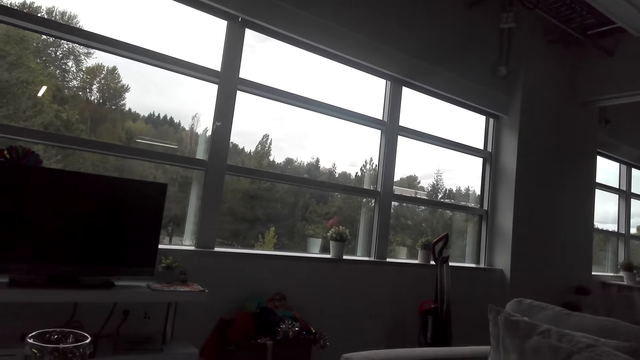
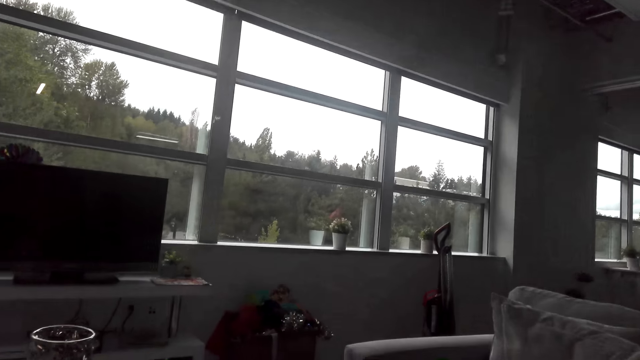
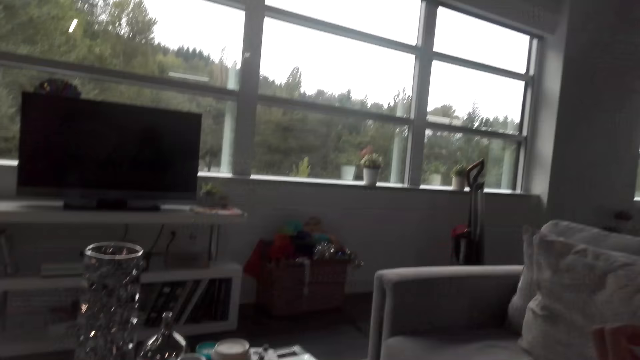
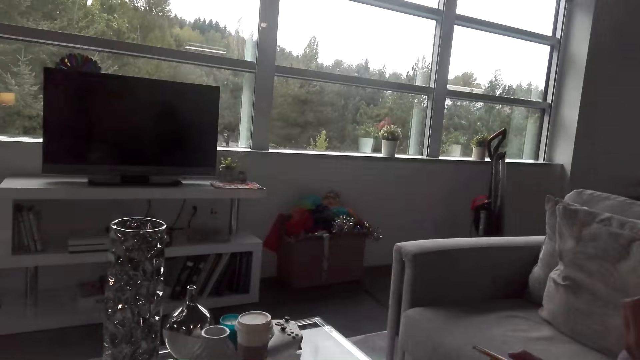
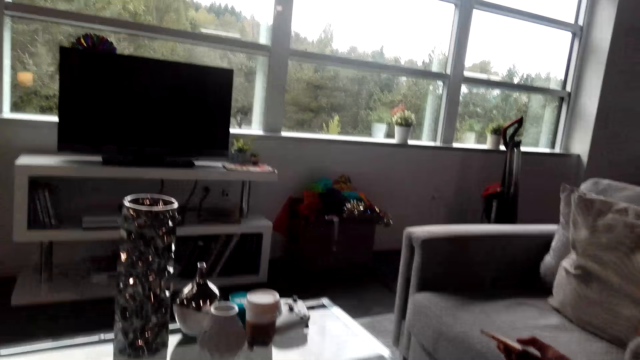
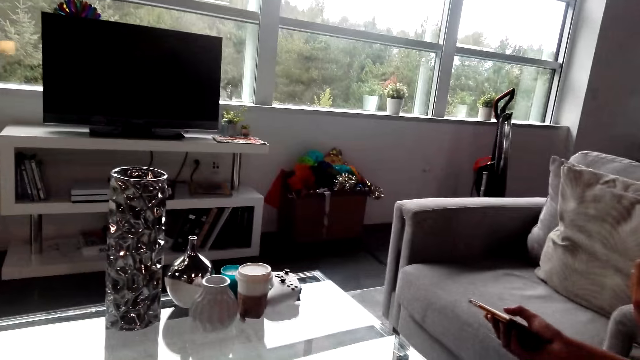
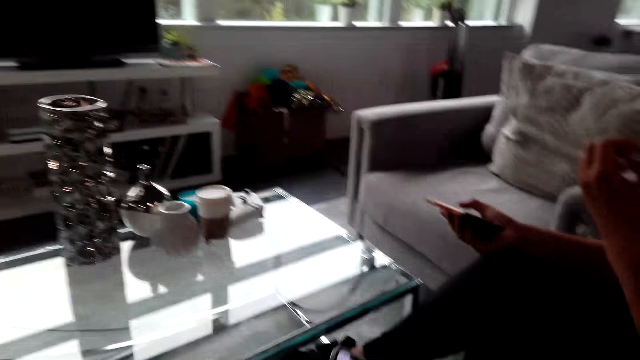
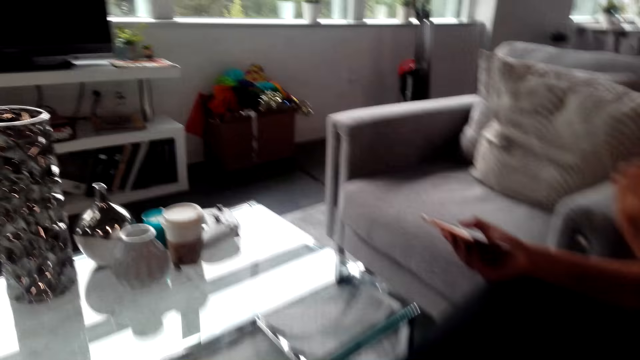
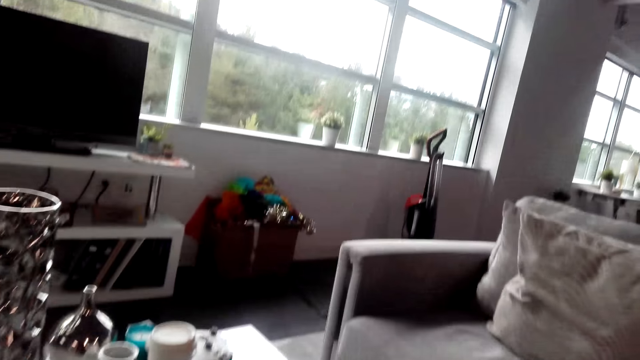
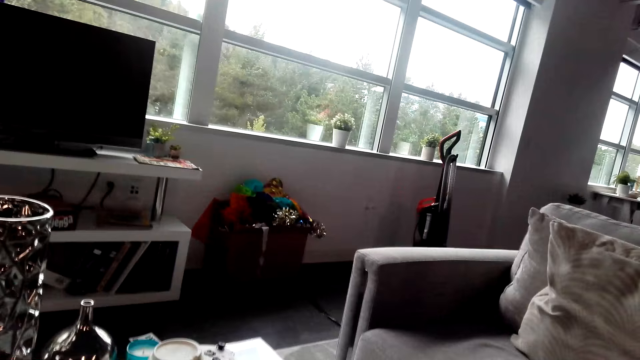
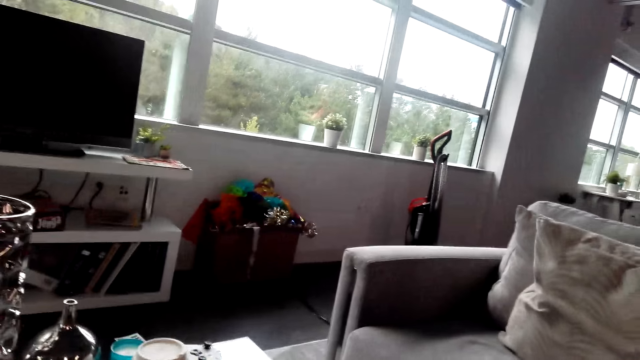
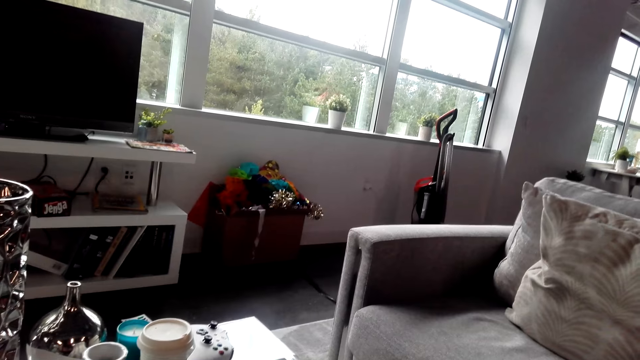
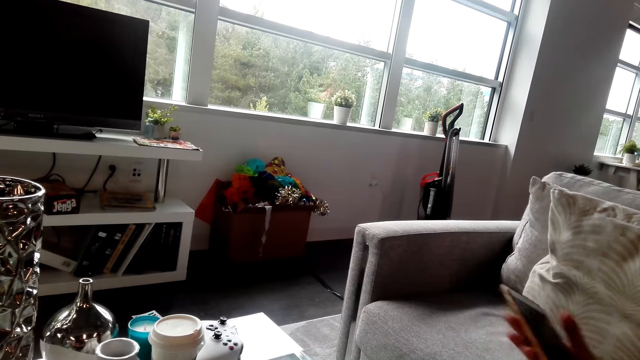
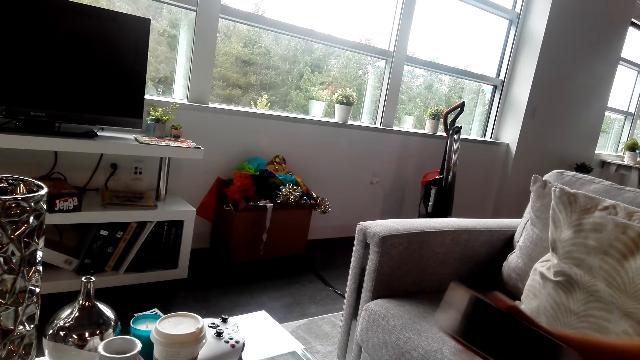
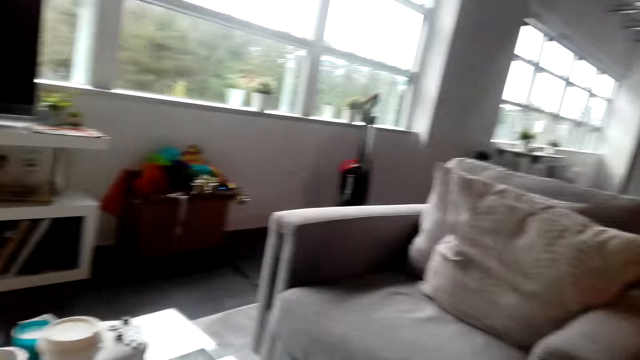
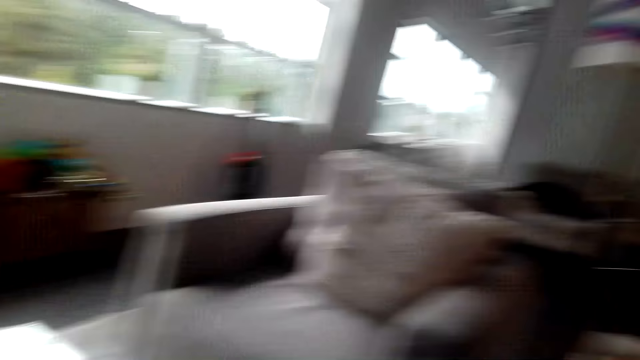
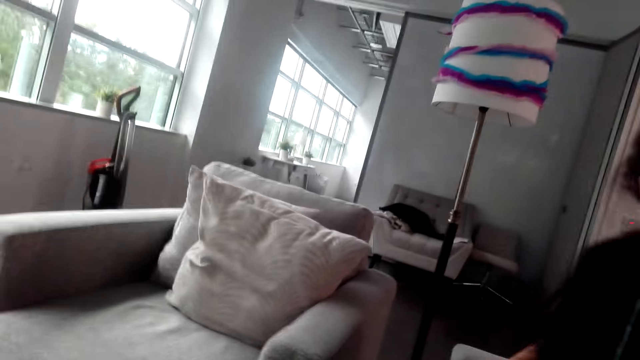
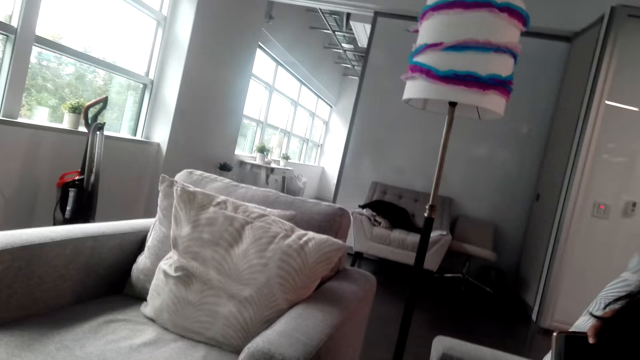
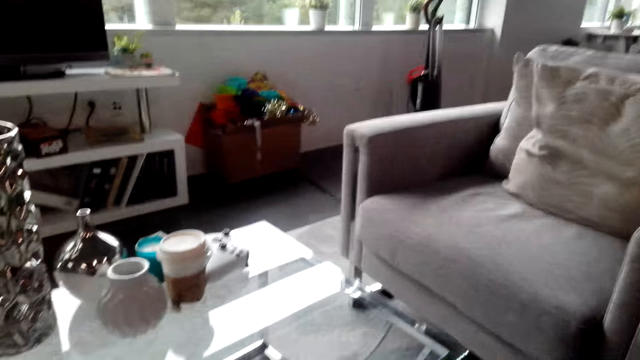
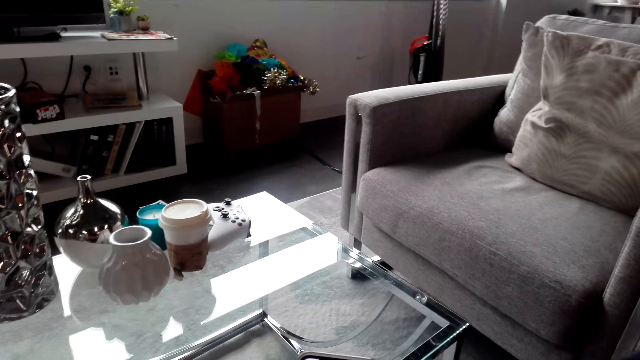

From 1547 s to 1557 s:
A woman converses with the camera wearer. The camera wearer converses with the woman. The woman moves a hand.

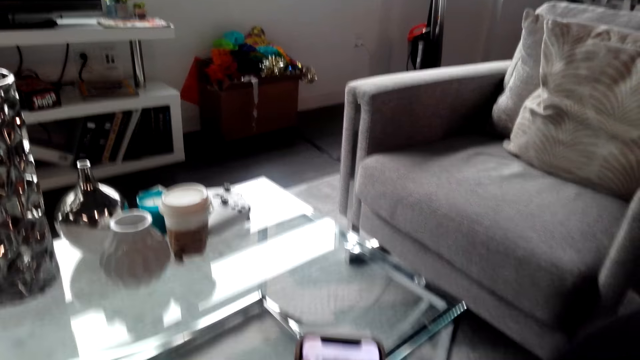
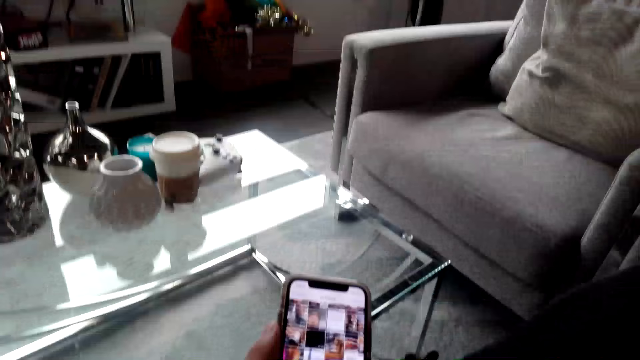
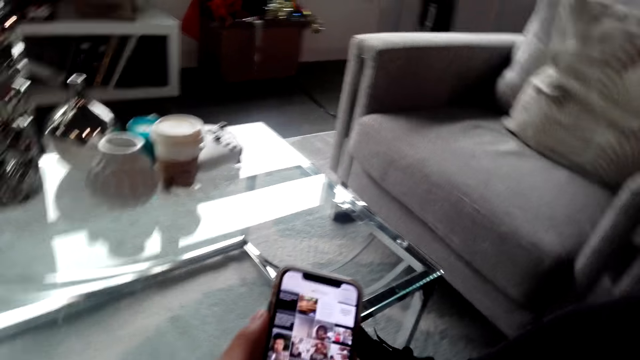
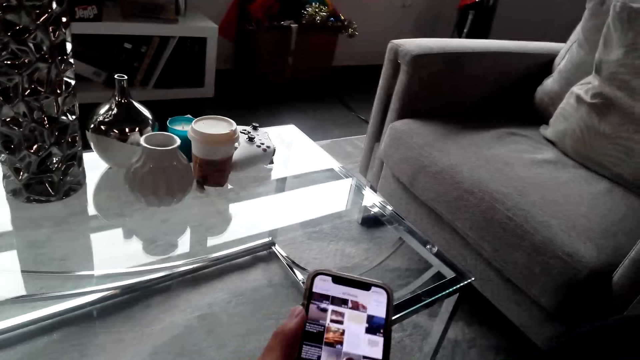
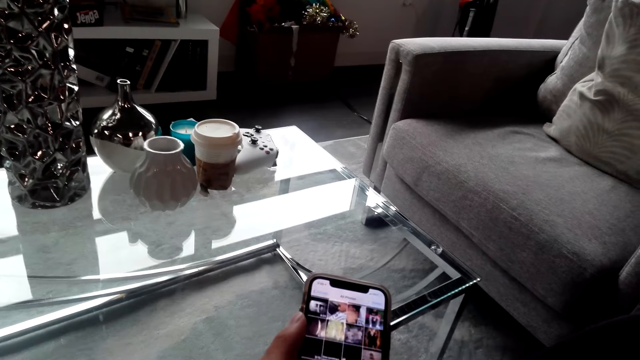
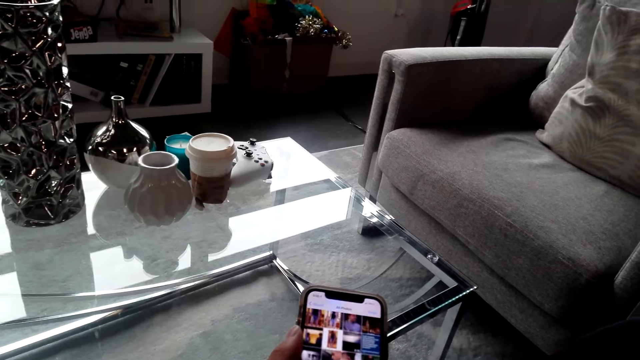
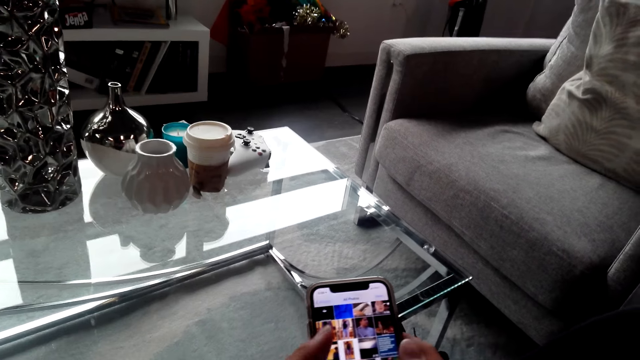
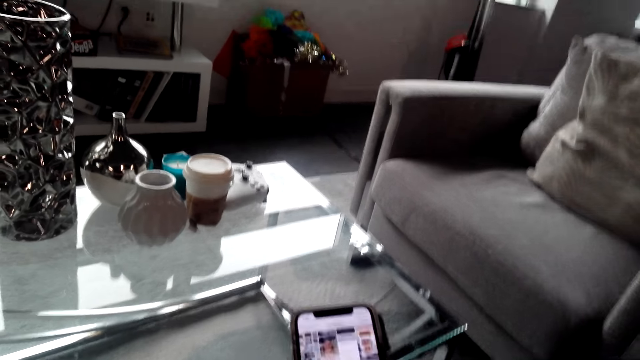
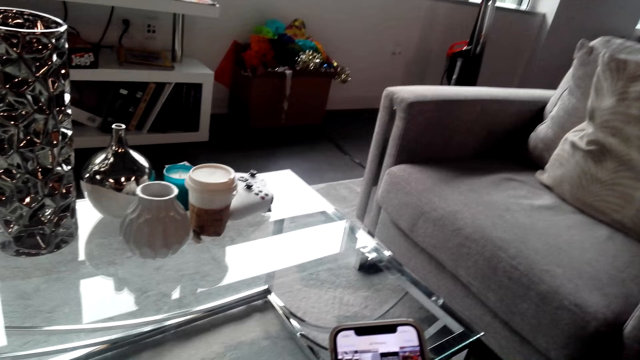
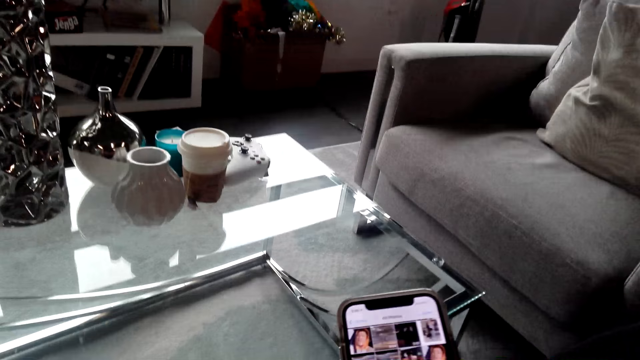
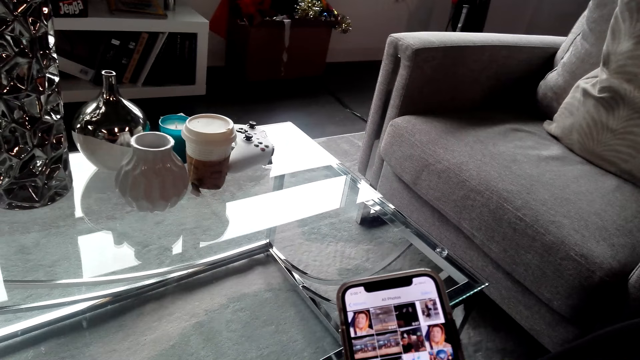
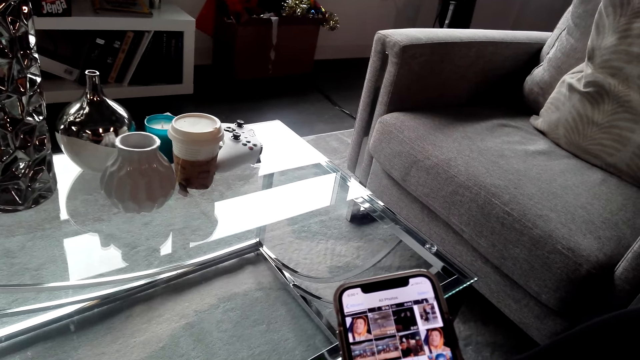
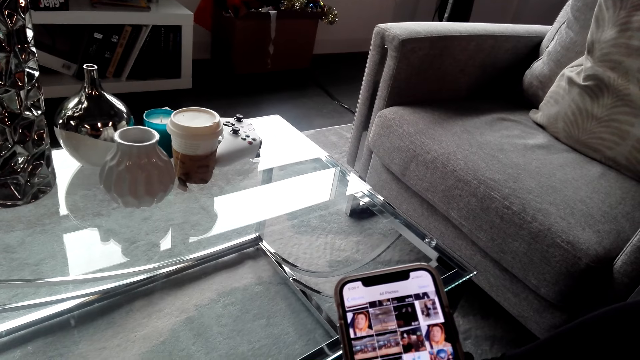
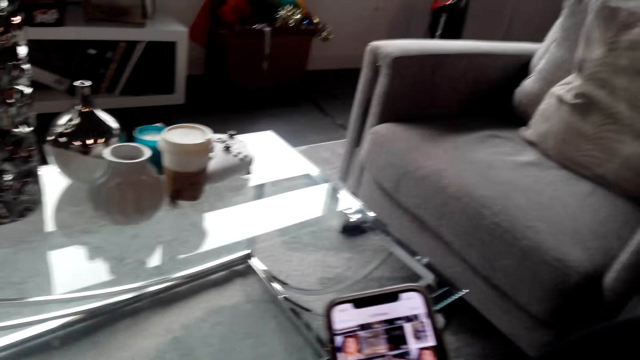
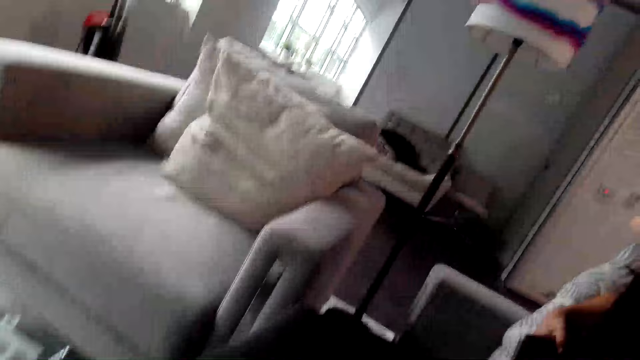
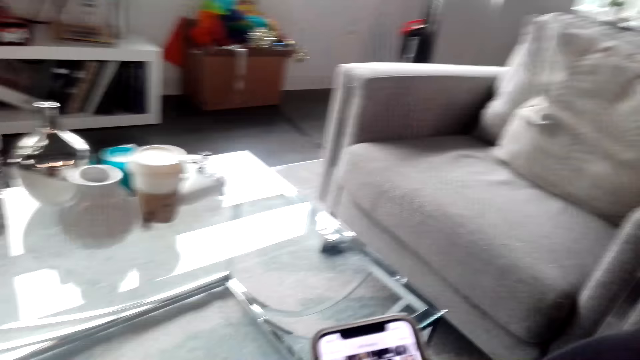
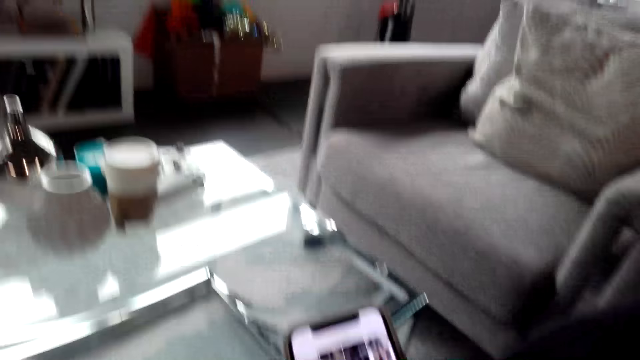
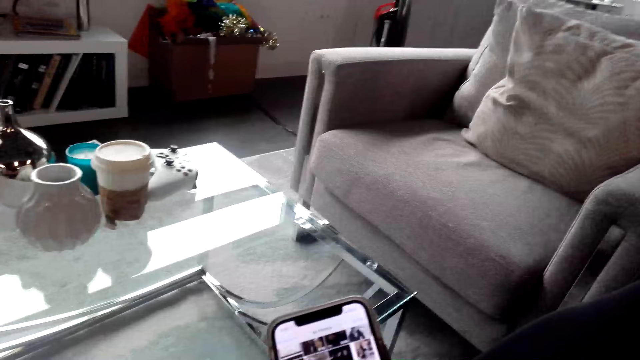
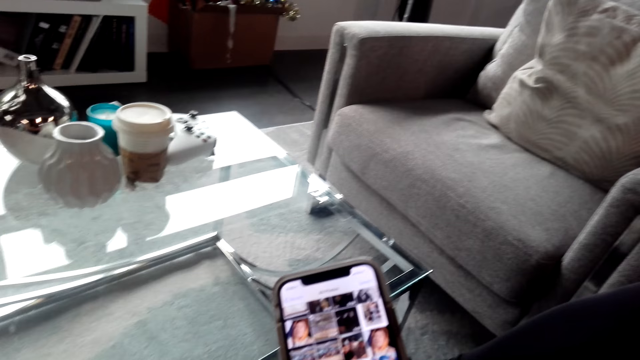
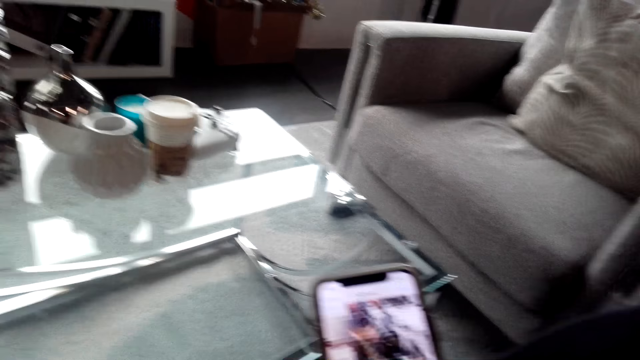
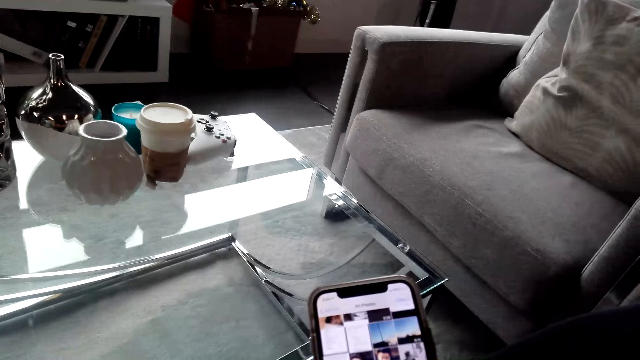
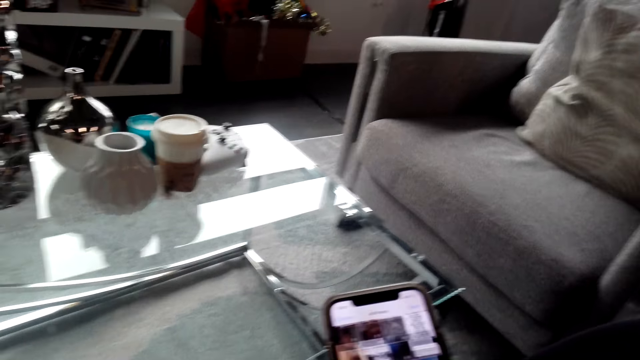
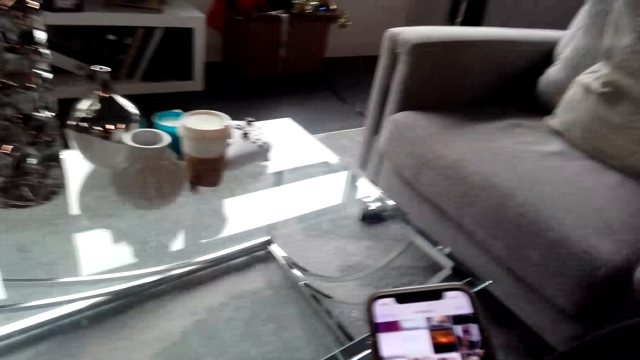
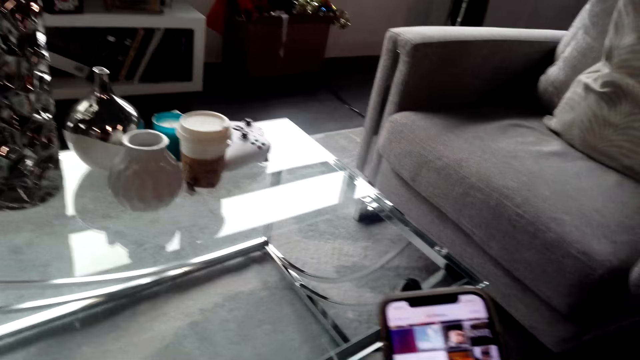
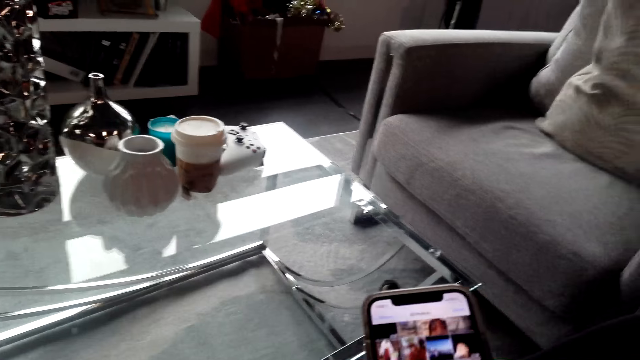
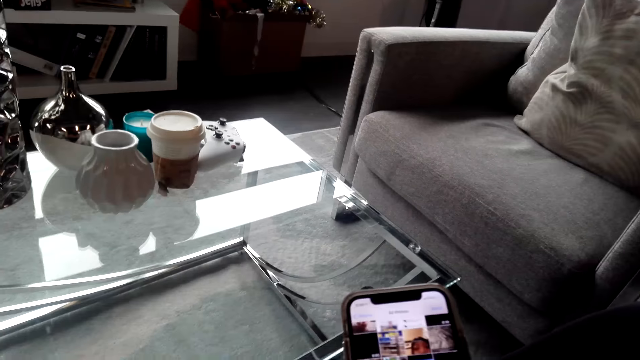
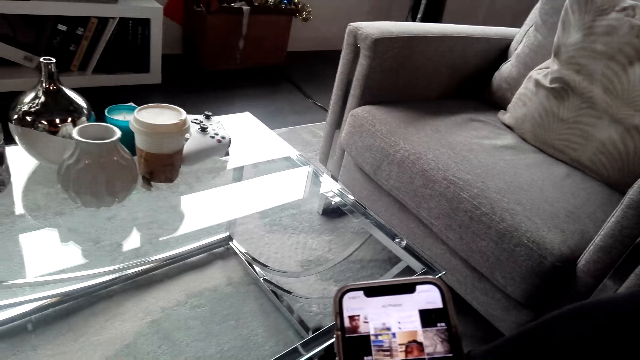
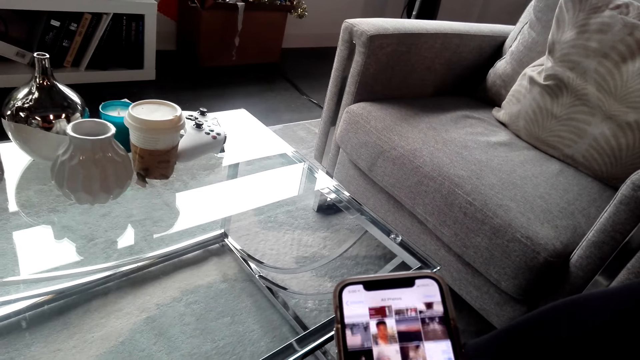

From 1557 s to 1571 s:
The camera wearer uses his phone. He converses with the woman. The woman converses with the camera wearer. The camera wearer uses the phone.
